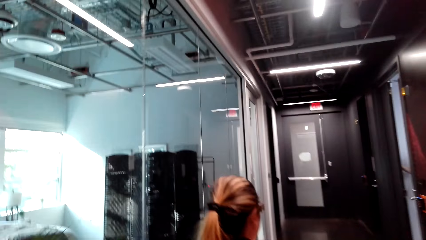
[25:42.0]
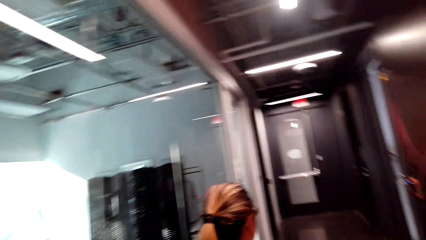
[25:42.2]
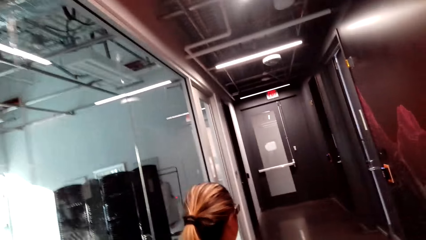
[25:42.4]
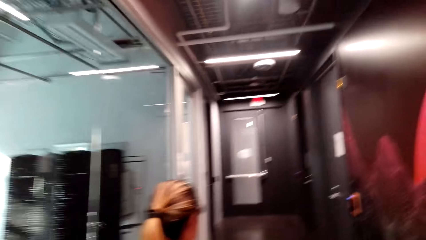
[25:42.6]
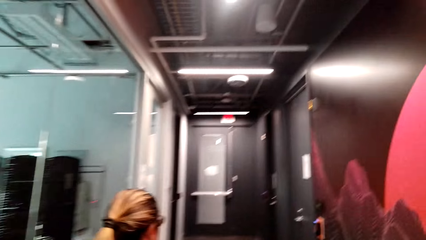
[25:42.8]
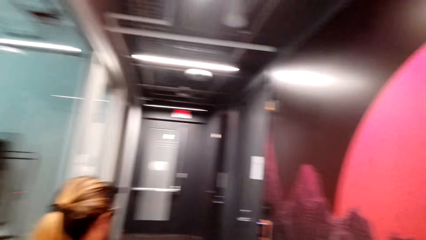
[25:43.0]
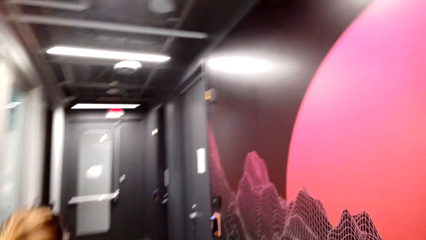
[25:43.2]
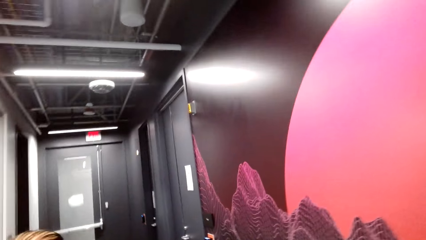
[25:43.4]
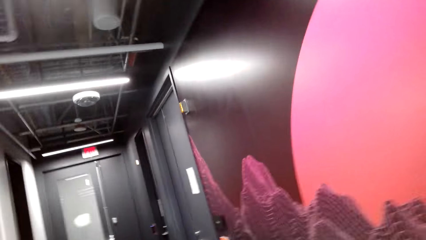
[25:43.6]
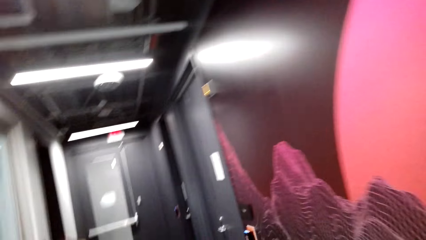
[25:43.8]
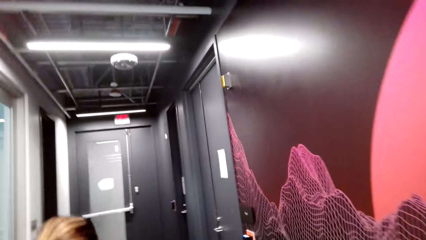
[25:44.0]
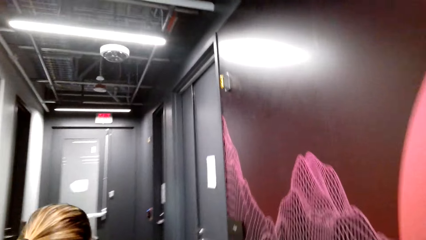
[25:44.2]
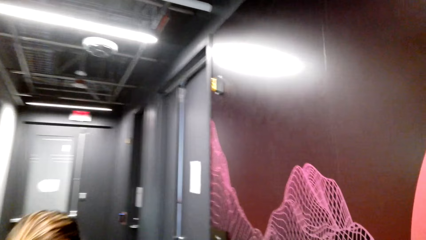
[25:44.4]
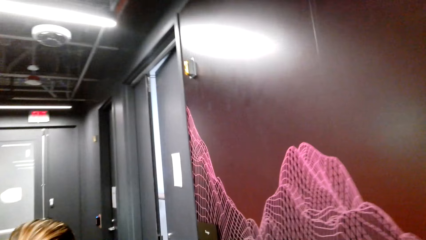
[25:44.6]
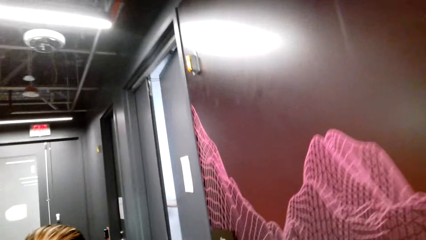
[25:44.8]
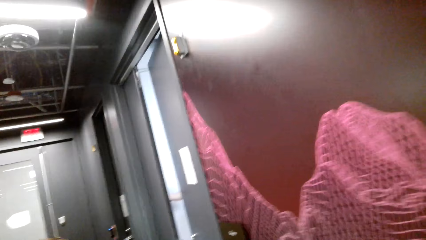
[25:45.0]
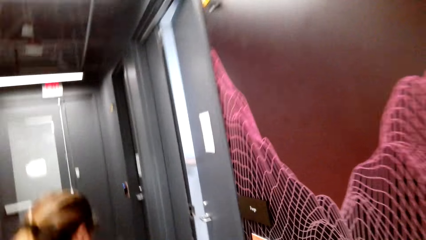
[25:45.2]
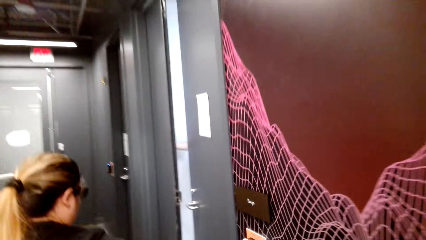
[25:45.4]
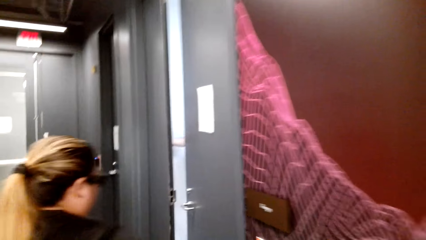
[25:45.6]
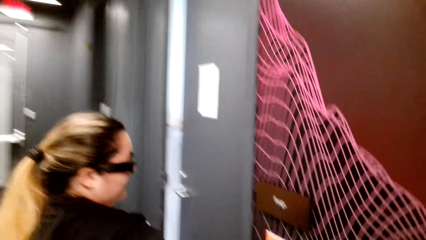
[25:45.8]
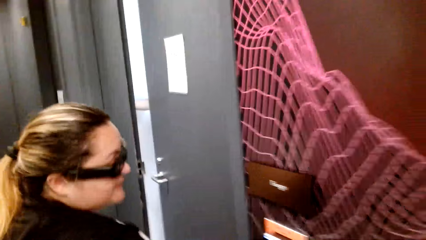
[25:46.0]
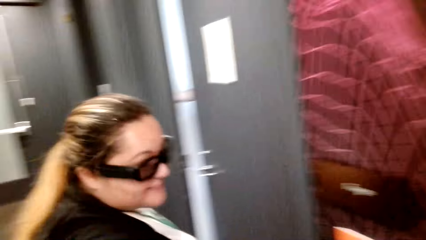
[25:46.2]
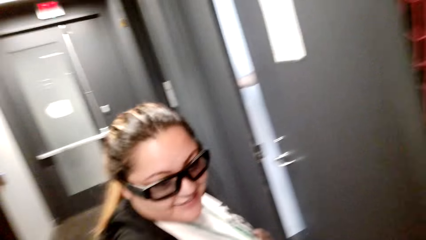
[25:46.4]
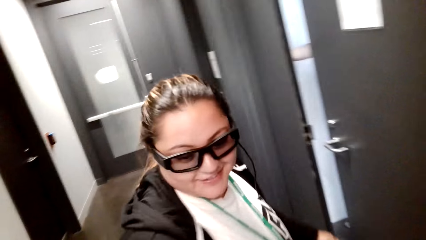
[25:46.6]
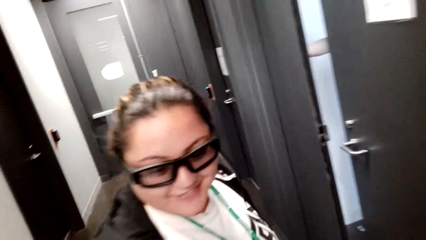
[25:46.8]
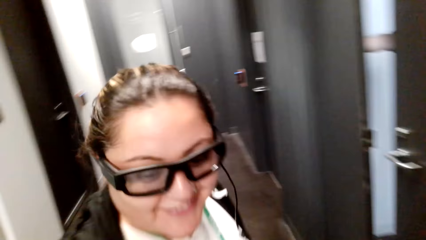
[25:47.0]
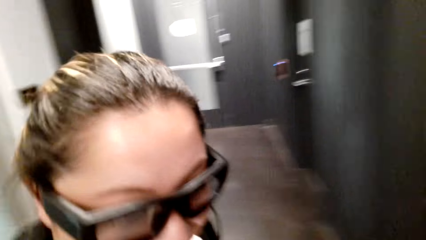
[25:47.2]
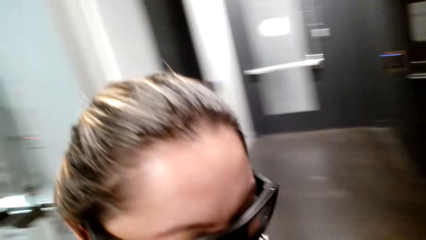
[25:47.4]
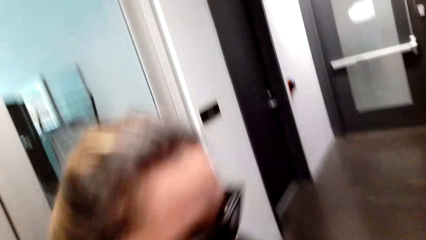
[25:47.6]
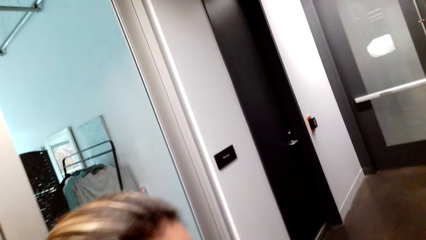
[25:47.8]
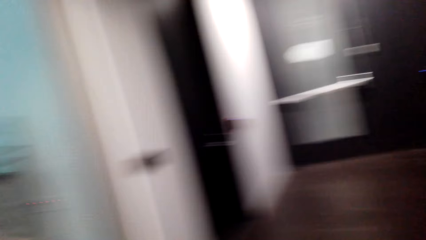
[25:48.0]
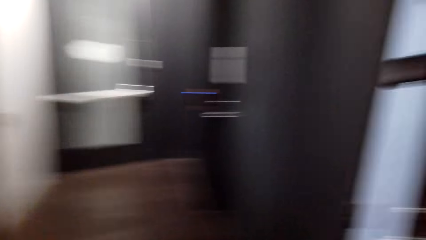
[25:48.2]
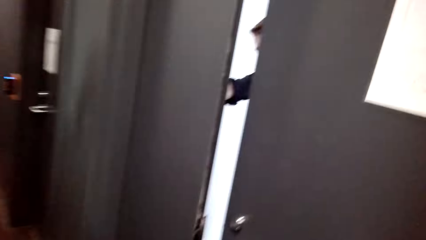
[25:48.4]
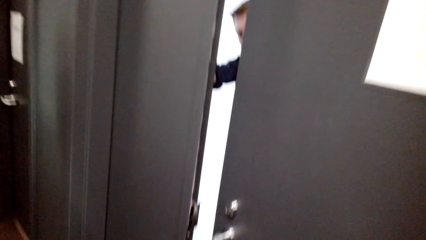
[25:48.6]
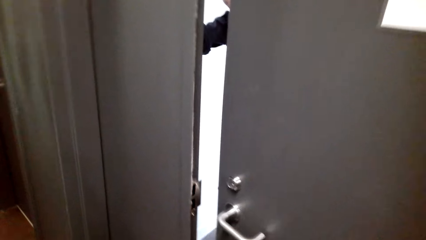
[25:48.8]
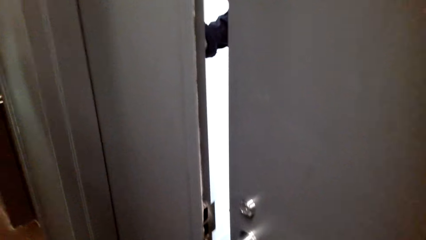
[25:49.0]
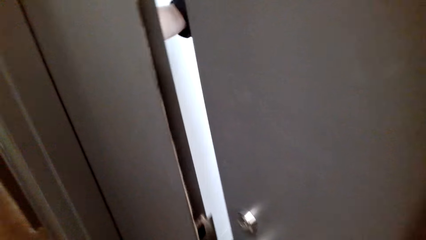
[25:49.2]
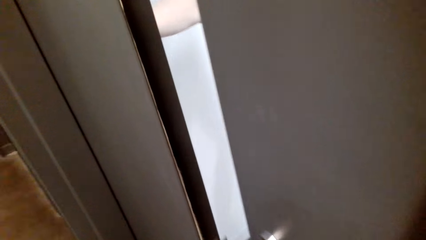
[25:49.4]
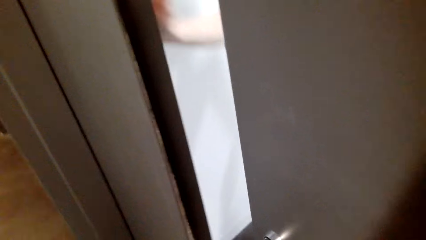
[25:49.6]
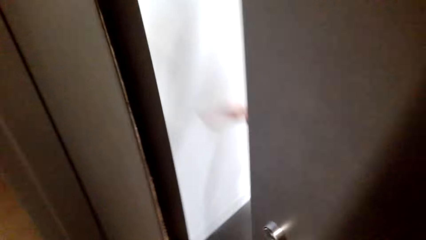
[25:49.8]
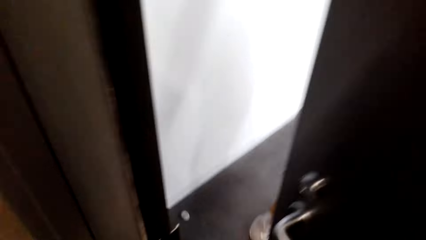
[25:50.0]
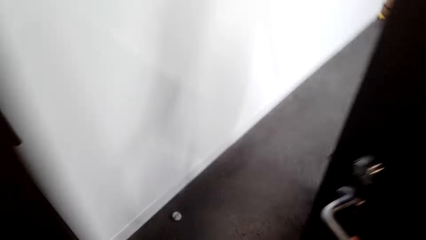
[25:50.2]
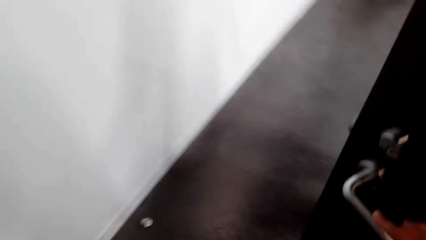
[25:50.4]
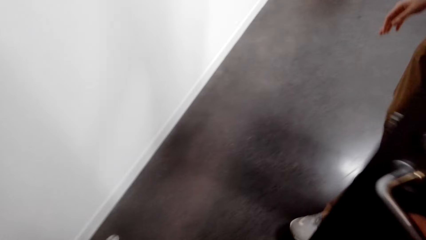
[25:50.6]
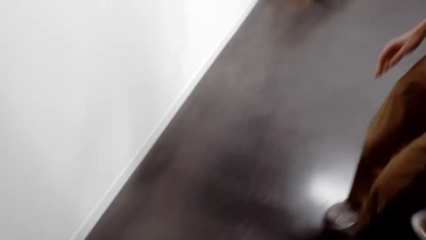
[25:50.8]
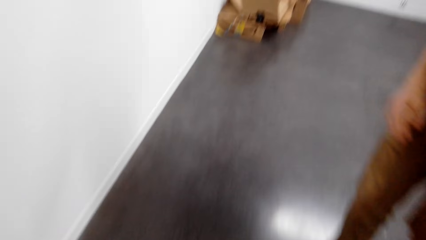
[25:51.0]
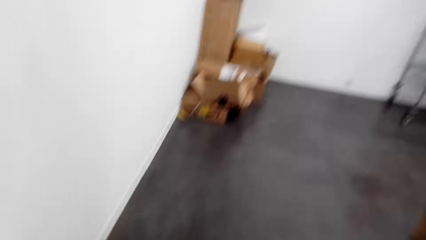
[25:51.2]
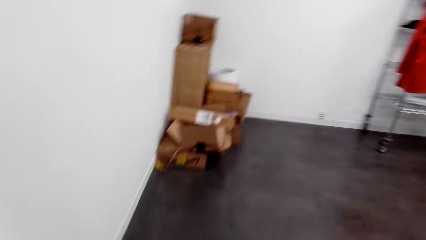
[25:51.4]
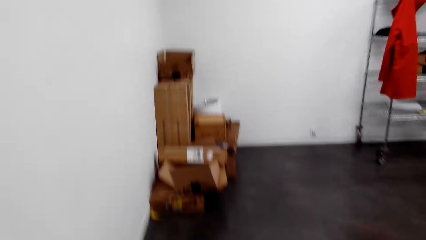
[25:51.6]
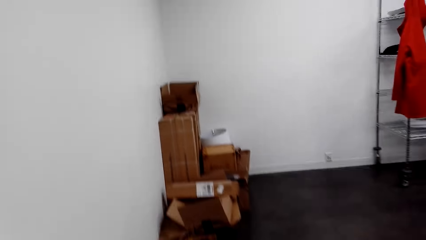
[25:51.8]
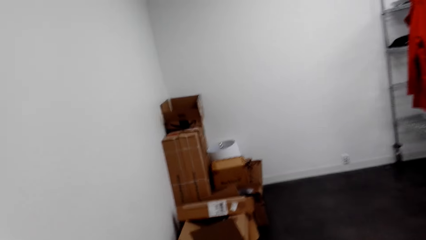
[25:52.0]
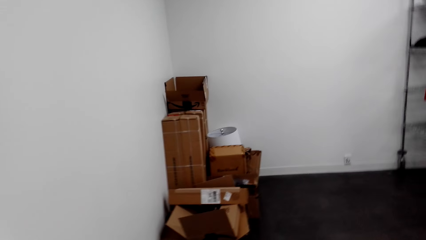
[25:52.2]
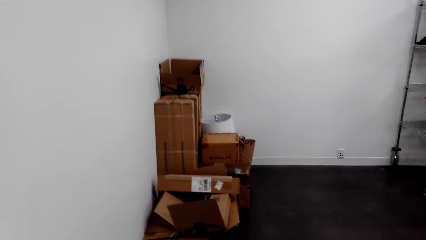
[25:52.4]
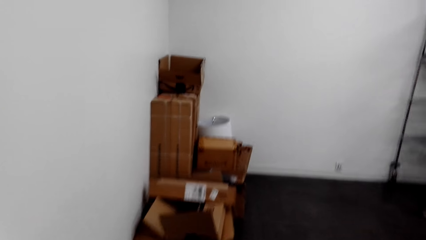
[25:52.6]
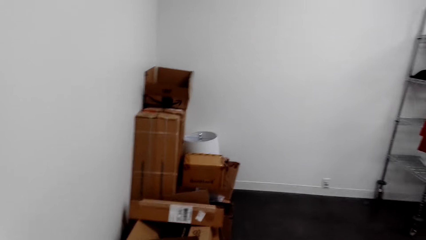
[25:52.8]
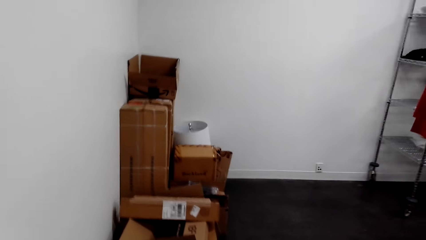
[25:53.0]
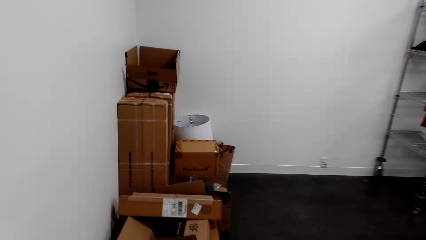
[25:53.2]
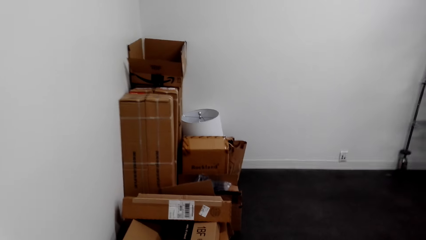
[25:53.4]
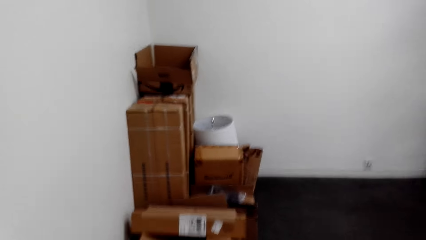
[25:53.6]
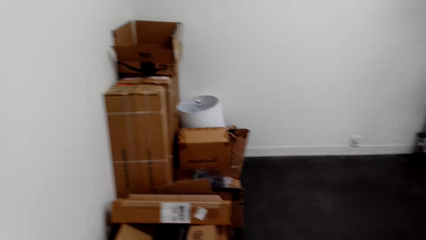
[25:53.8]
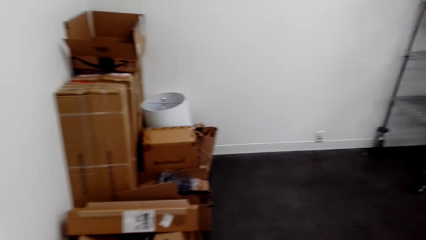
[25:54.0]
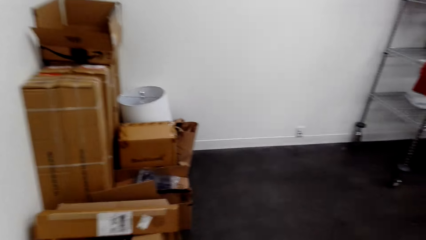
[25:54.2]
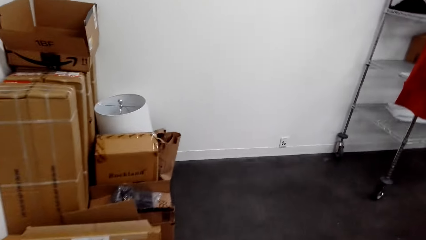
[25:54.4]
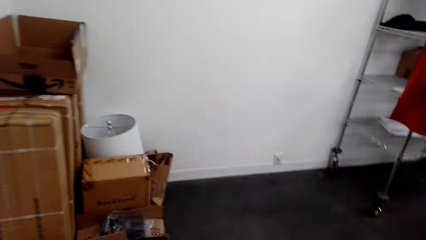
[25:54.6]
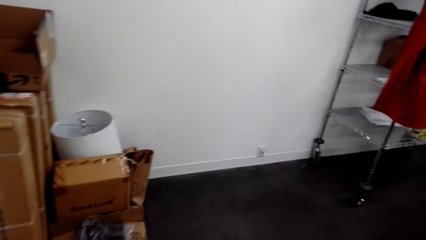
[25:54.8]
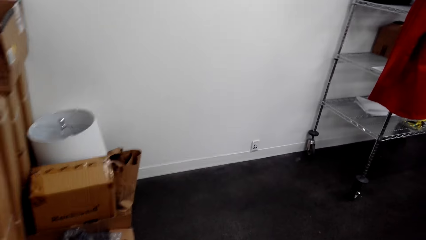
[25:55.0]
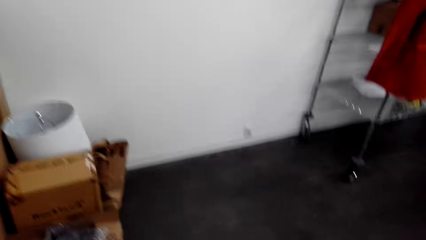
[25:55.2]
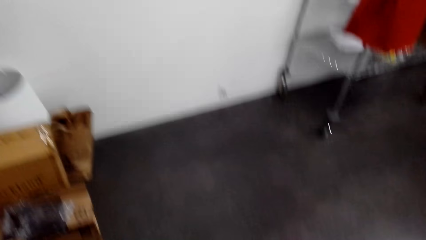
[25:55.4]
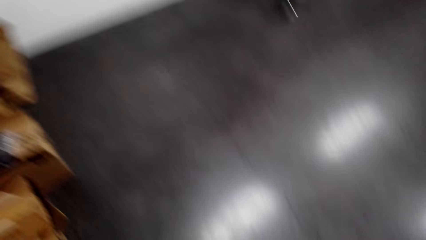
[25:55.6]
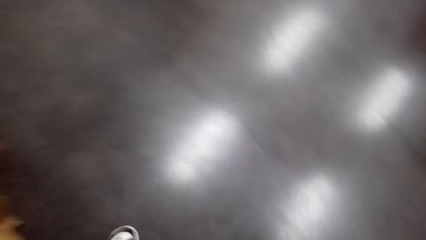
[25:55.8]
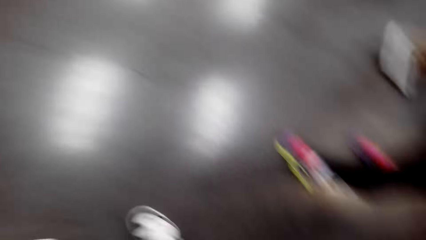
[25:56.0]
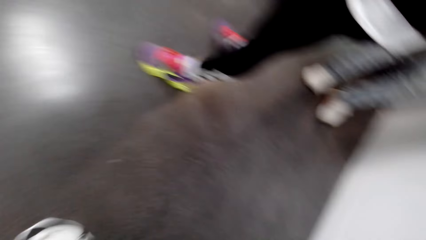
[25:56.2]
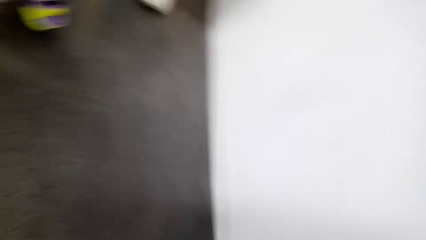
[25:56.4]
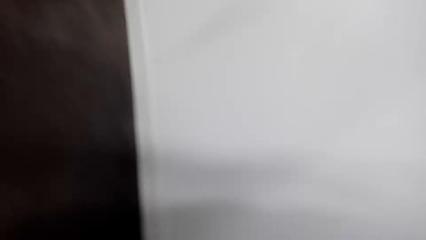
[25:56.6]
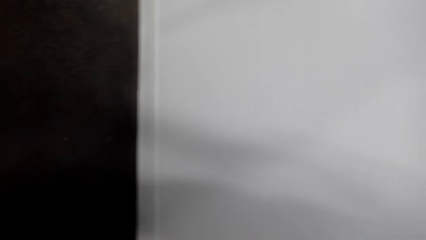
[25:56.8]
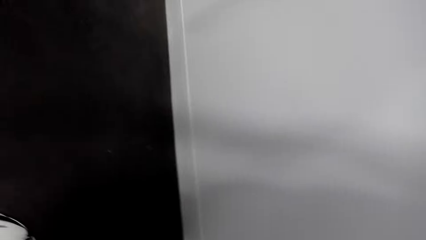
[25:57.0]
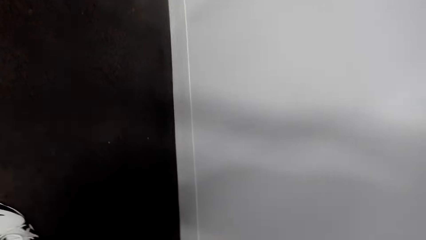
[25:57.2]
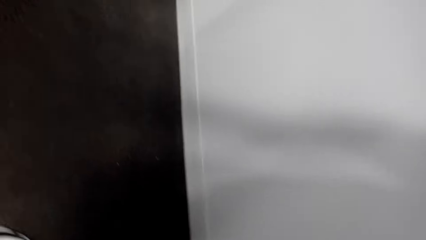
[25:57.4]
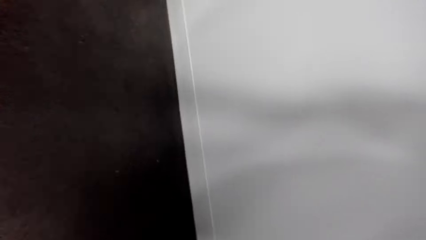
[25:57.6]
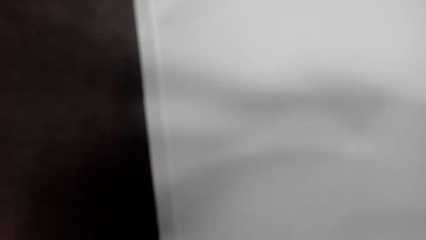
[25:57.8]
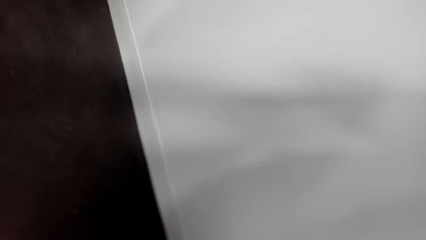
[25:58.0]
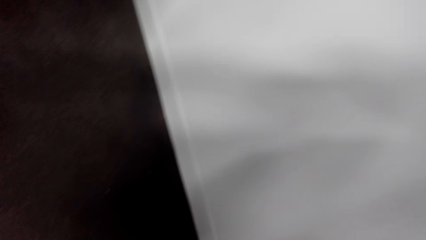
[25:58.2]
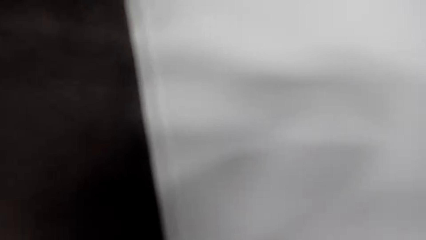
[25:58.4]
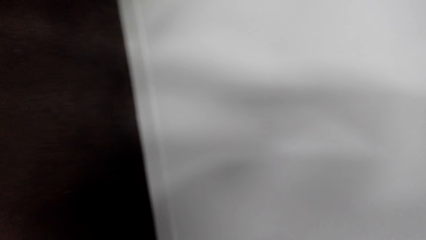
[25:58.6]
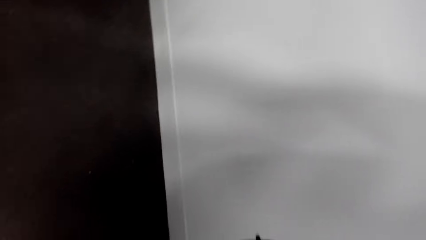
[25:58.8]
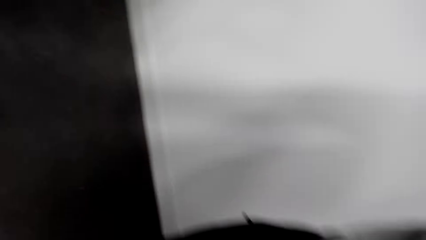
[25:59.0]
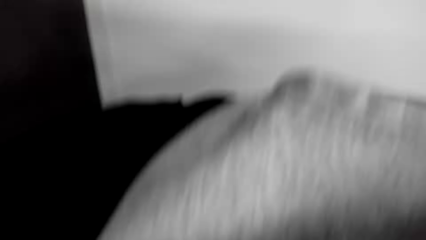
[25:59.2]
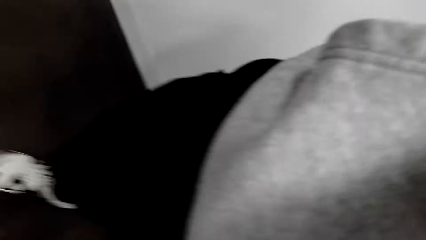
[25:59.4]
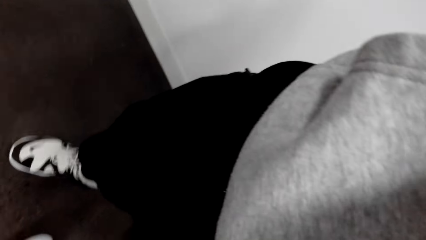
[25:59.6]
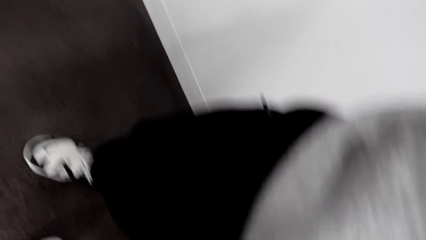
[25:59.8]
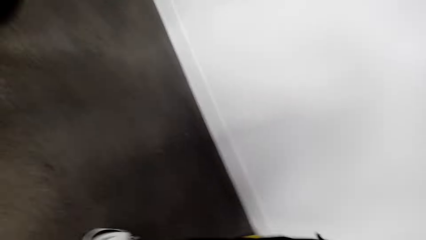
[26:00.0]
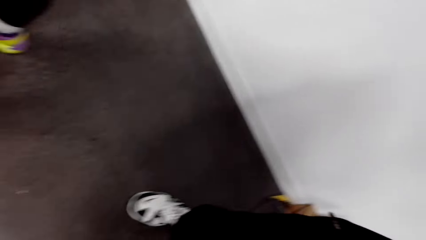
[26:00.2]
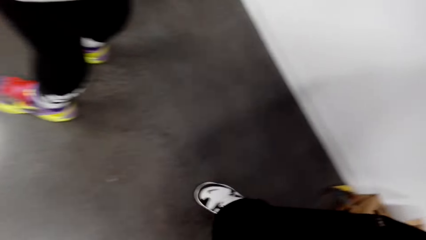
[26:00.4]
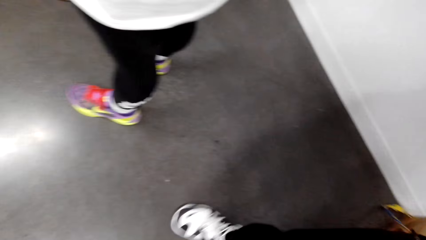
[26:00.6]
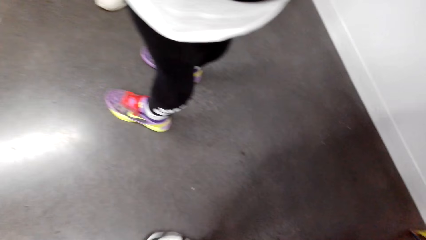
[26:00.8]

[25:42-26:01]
A person talks to the camera wearer. The camera wearer talks to the person. Another person opens the door. The camera wearer walks in the room. They open the door. They walk around and remove the camera.
